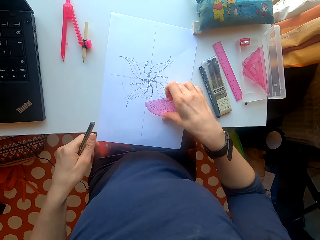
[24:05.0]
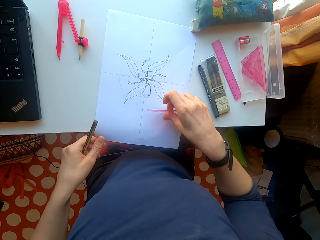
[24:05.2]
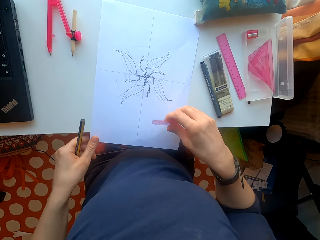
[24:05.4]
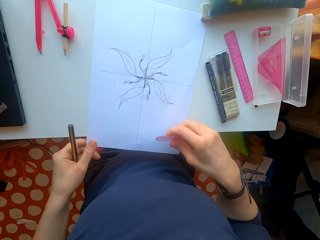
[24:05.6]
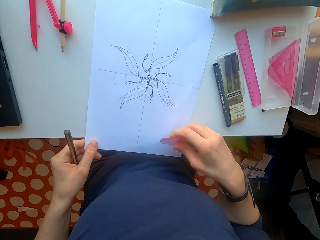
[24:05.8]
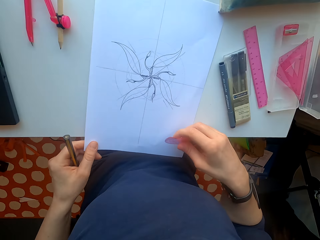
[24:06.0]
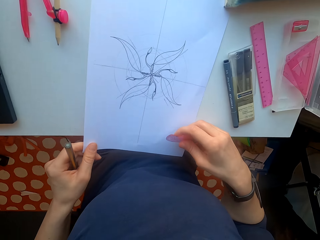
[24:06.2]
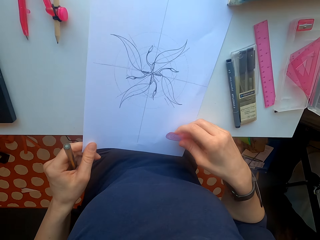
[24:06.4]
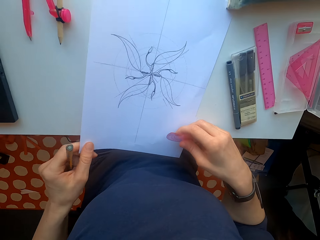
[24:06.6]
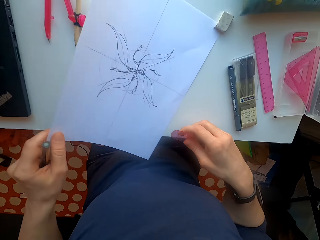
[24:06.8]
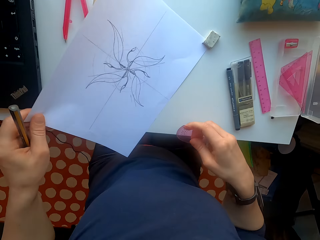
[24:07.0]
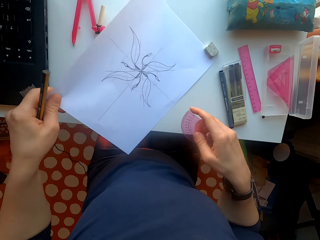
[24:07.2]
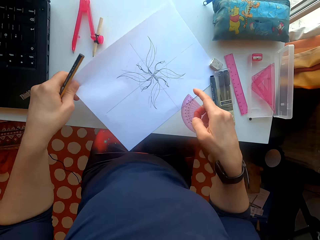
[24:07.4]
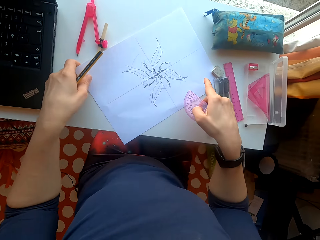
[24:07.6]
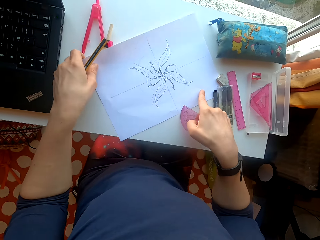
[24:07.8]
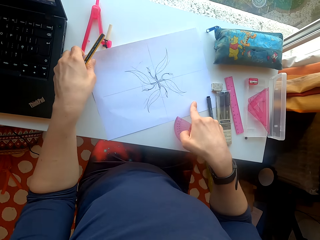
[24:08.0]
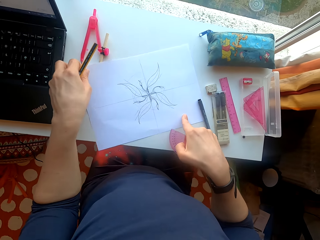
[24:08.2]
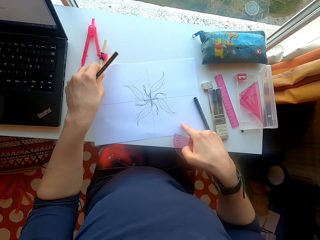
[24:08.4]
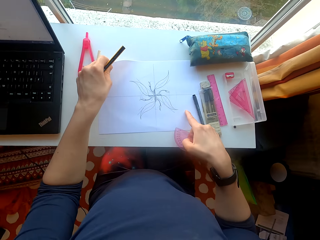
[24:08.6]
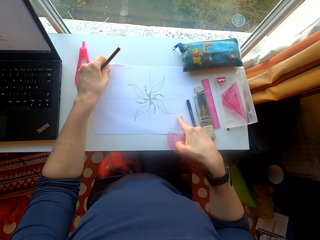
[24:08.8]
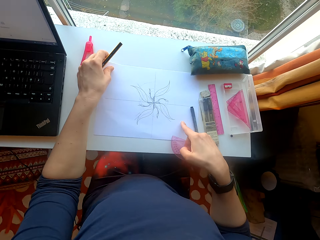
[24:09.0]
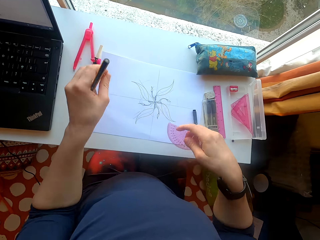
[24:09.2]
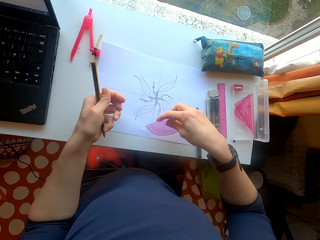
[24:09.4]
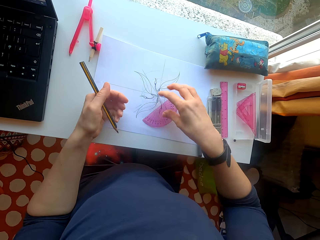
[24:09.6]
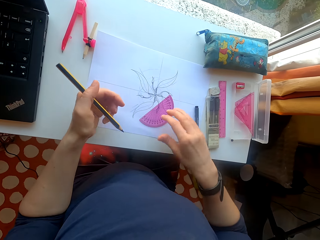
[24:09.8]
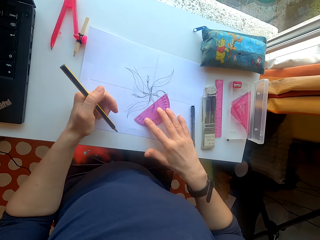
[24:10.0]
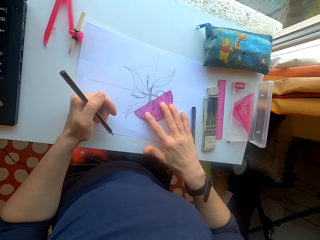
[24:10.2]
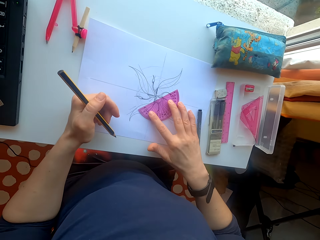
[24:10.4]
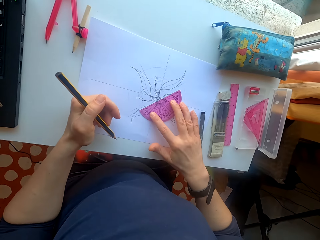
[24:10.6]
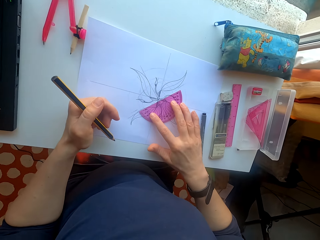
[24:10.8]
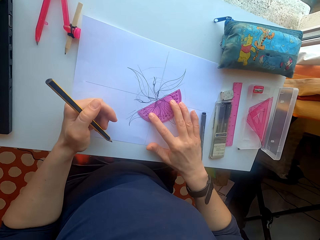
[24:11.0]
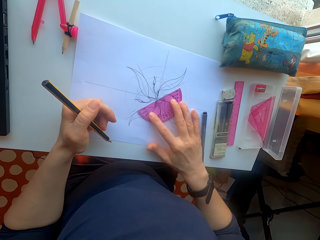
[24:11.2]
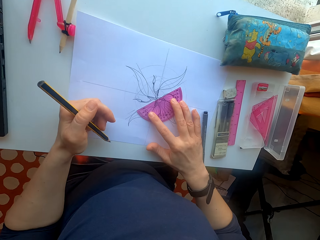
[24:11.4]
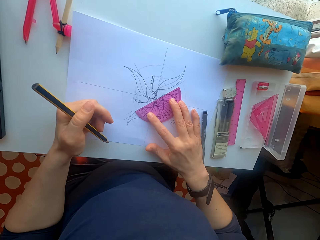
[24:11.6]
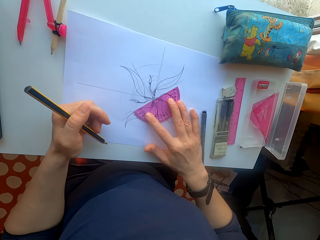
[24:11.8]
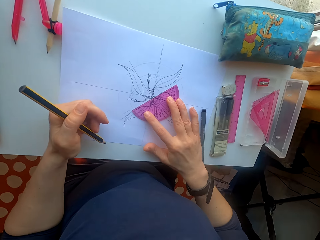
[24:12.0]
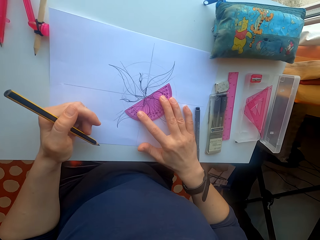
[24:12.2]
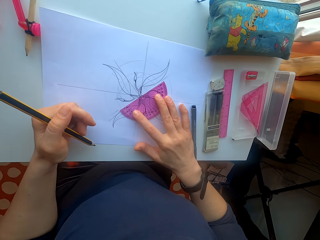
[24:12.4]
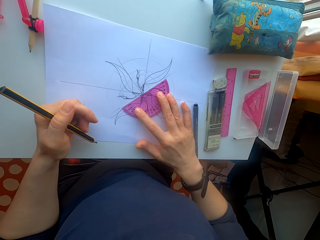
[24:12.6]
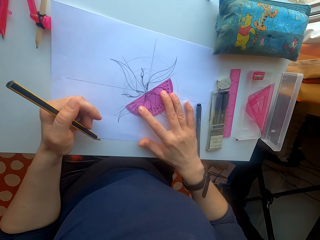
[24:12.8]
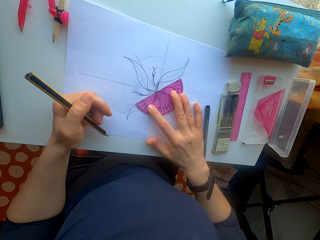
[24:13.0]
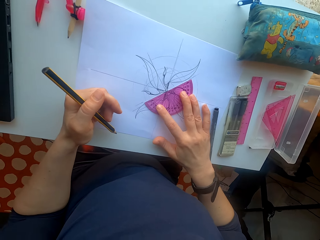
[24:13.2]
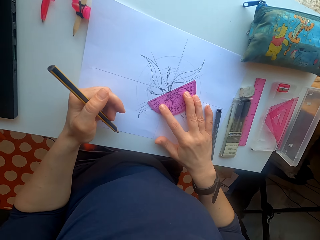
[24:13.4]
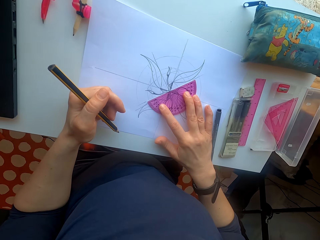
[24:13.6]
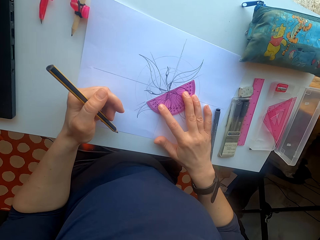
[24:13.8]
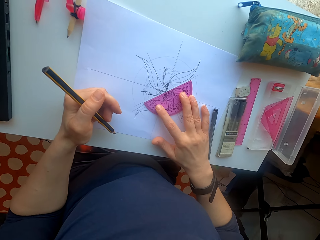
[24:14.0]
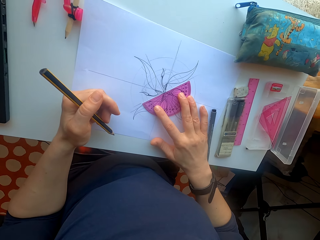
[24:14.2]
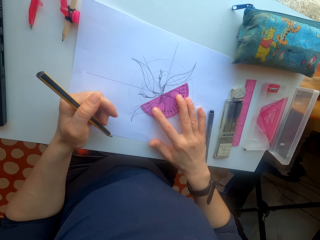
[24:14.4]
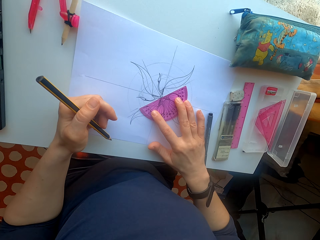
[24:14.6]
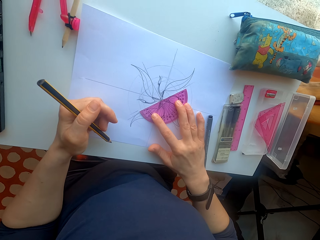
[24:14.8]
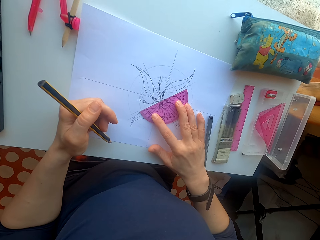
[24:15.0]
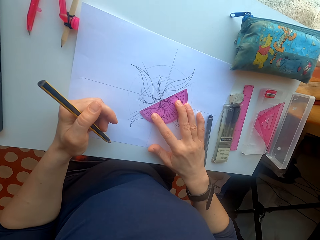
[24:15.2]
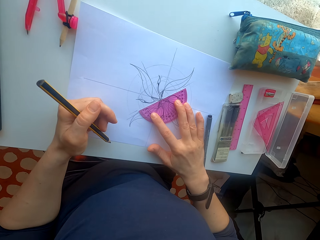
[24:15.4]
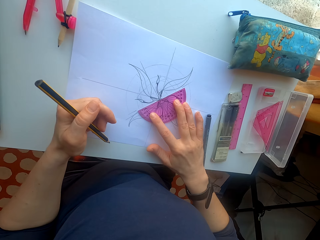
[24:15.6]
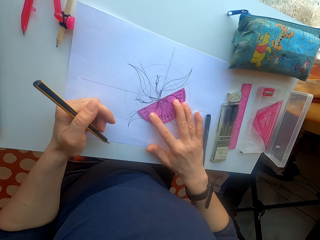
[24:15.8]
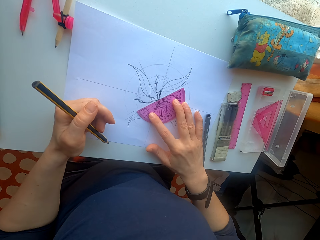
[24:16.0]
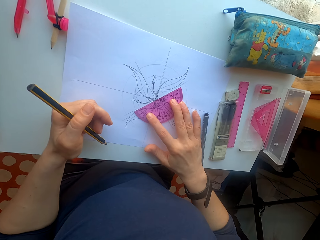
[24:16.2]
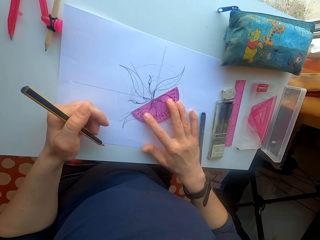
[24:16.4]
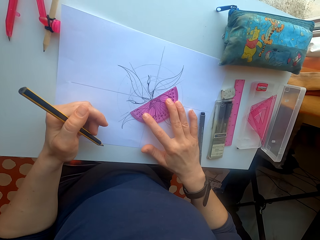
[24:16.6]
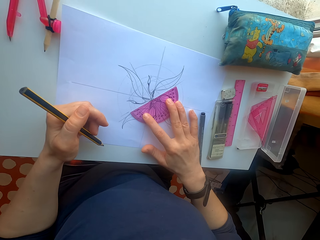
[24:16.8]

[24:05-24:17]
The camera wearer picks up the protractor. They move the sheet of paper. They turn the paper. They measure with the protractor. They put the protractor on the paper.

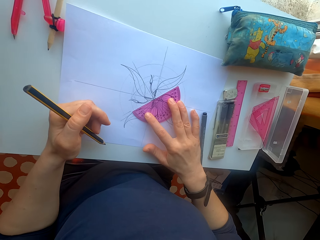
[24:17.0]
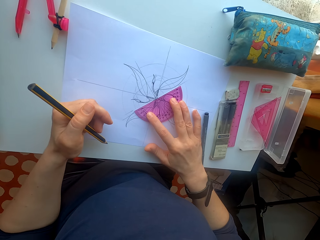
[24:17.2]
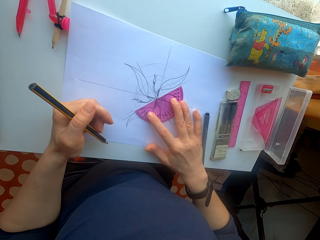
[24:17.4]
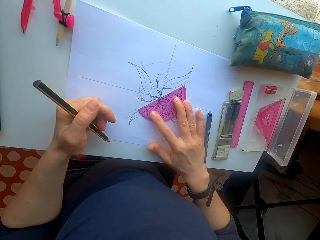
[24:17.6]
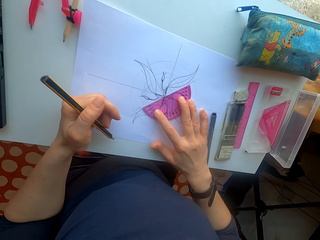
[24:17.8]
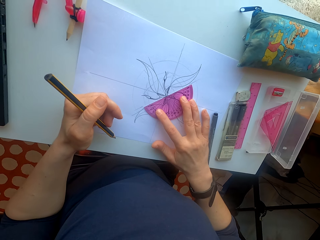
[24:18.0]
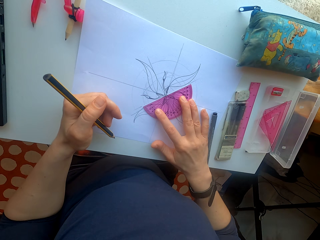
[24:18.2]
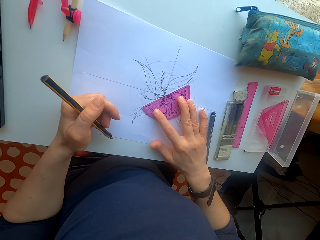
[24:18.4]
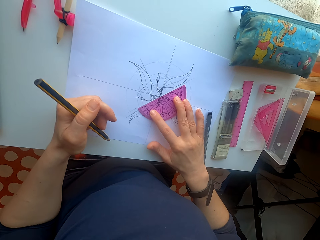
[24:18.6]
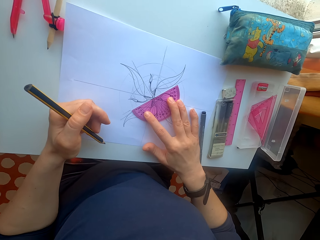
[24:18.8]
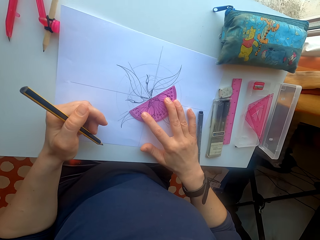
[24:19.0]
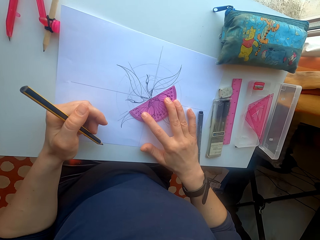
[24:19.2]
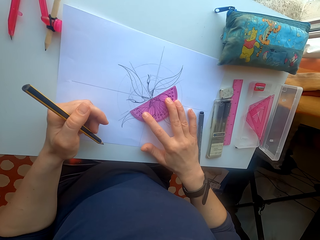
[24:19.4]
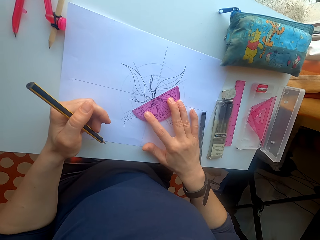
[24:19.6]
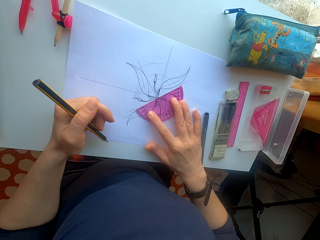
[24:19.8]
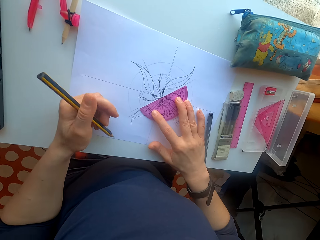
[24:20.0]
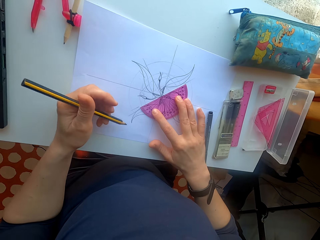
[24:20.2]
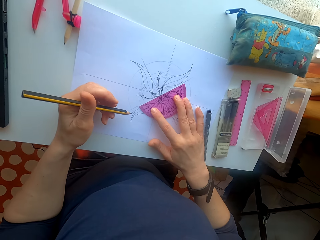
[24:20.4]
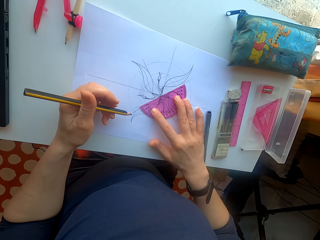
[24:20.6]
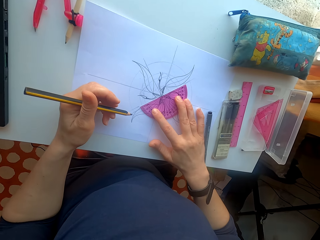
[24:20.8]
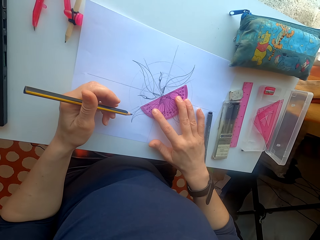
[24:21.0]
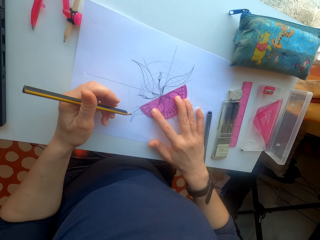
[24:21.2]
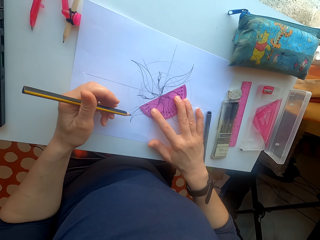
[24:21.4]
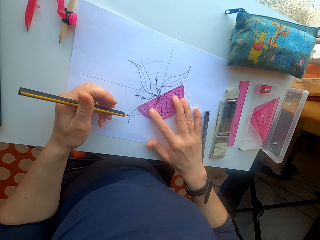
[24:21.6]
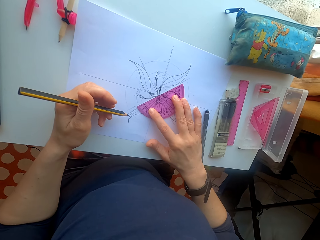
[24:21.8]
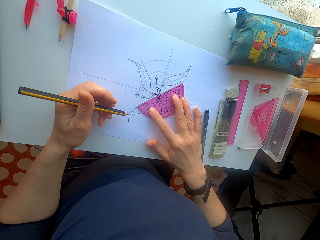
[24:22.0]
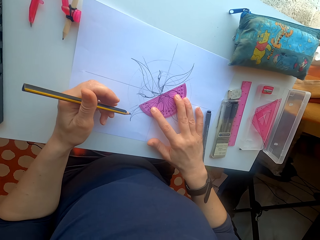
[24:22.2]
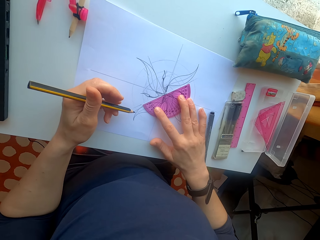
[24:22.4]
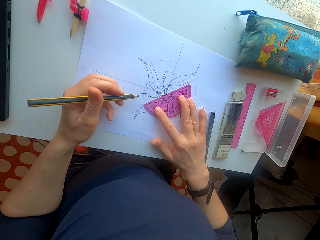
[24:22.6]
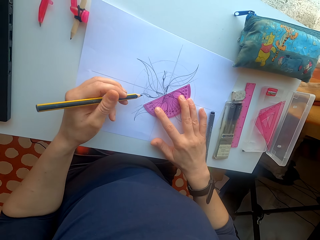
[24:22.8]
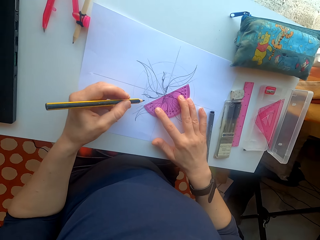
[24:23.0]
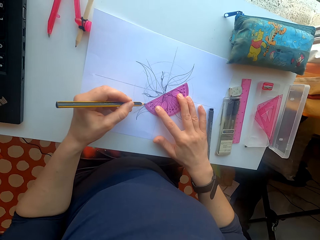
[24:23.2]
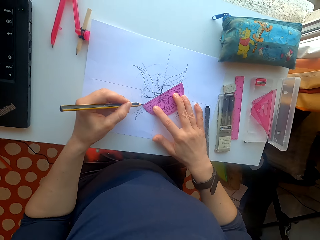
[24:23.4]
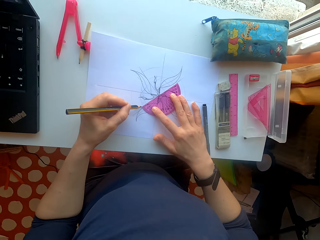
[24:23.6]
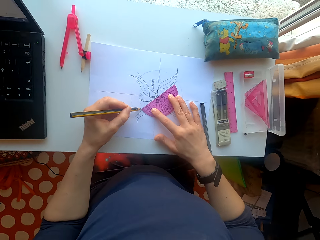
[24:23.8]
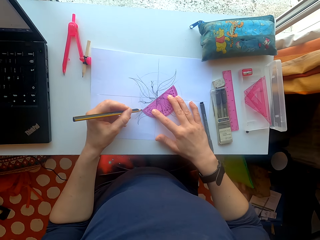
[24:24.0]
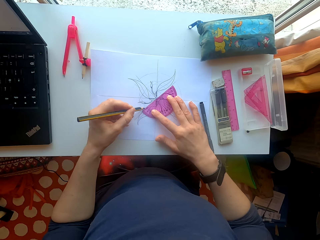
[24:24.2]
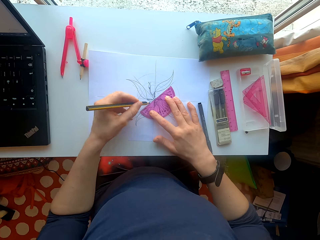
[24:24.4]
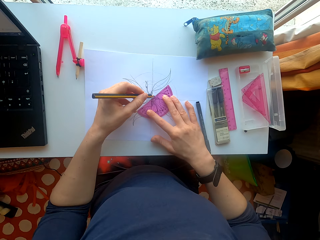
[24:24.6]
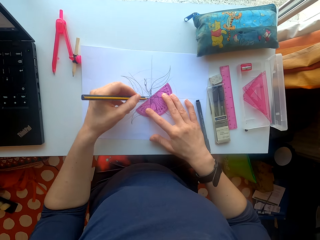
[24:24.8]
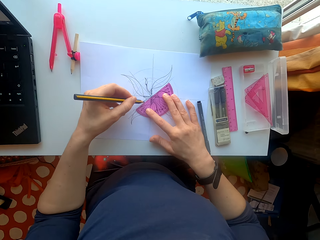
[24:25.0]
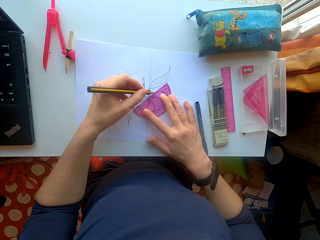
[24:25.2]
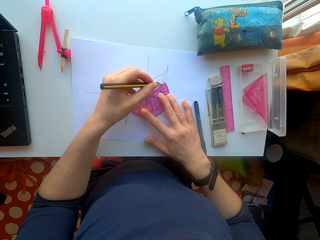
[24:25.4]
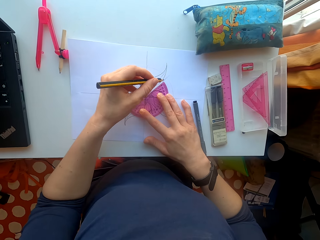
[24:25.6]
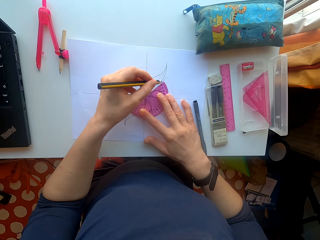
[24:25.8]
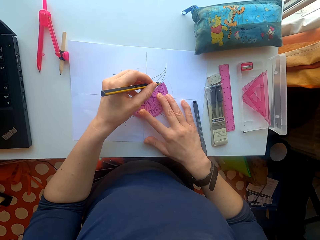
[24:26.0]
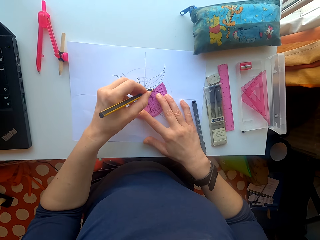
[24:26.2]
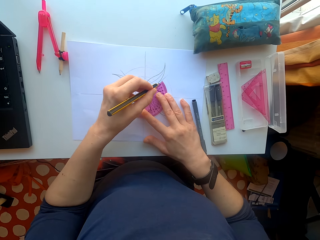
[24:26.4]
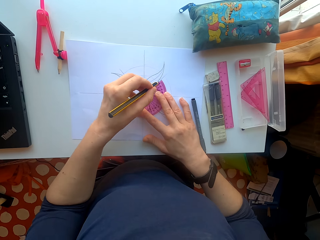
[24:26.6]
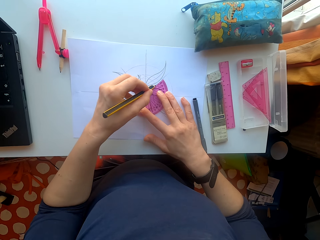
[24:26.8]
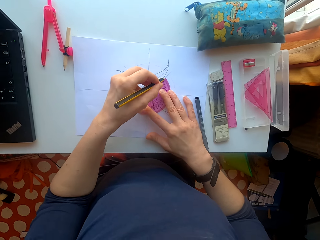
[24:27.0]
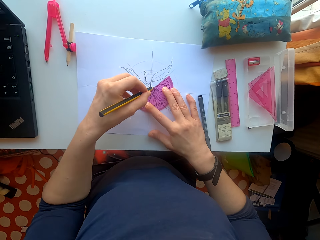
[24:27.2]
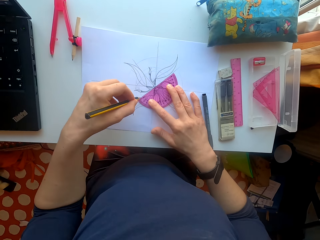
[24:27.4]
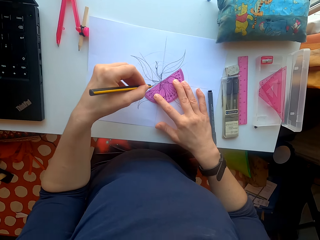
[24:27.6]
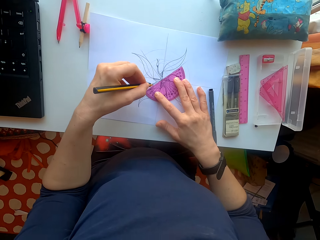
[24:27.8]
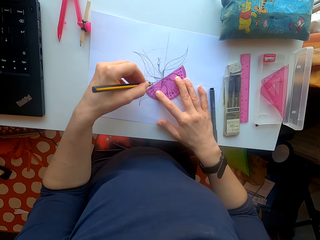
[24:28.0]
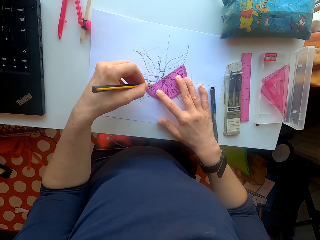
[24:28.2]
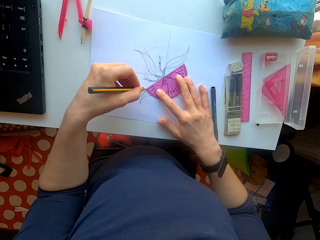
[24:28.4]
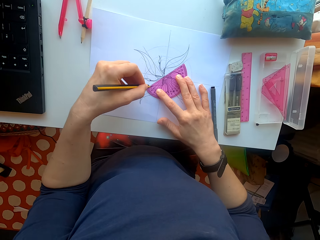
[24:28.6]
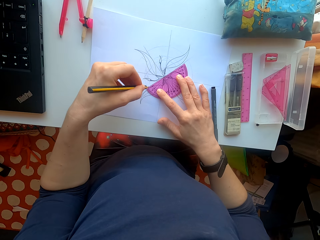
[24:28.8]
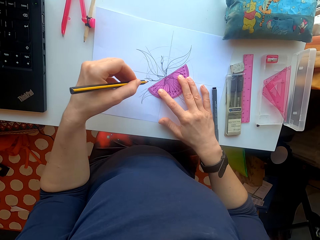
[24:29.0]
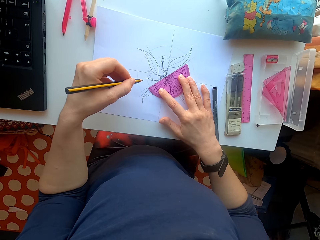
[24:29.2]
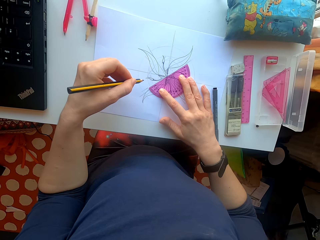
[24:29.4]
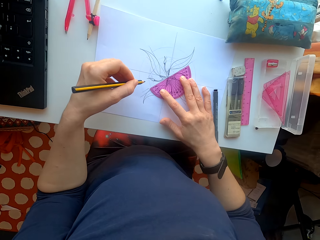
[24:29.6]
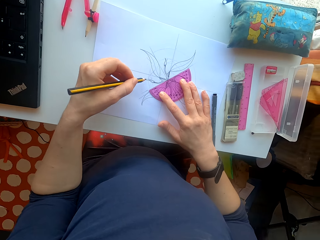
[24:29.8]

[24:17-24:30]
The camera wearer draws a line on the sheet of paper.
